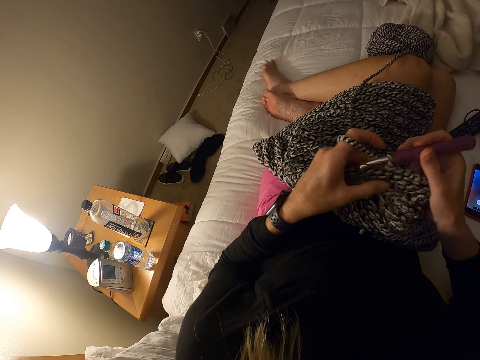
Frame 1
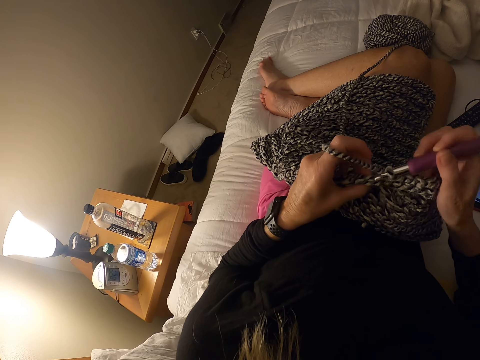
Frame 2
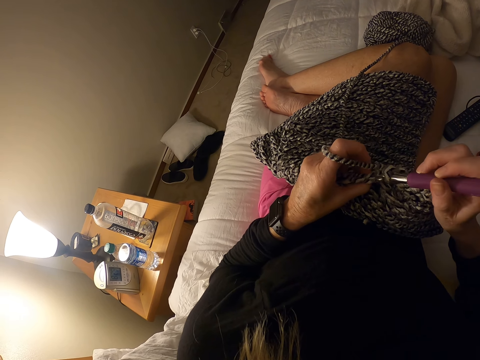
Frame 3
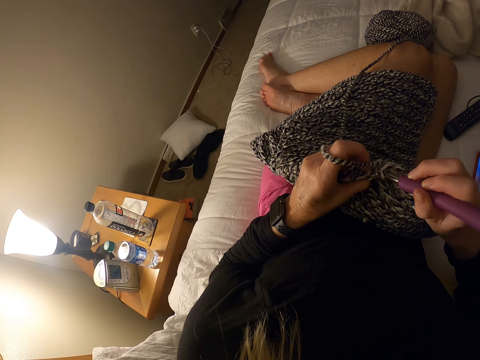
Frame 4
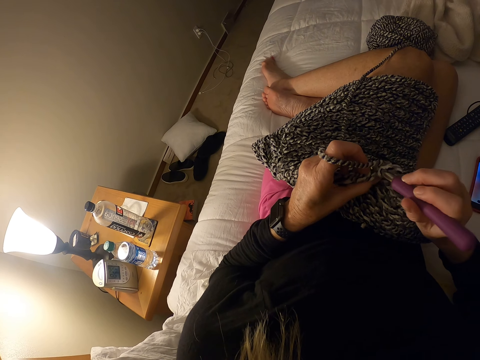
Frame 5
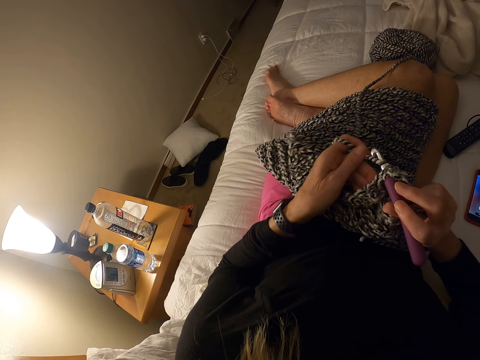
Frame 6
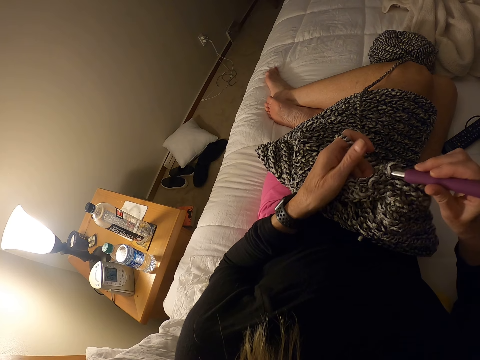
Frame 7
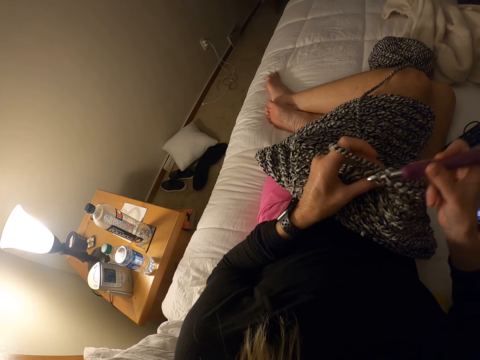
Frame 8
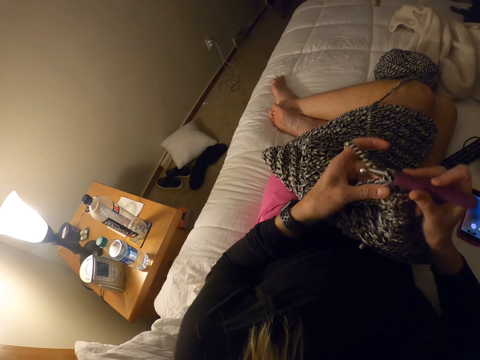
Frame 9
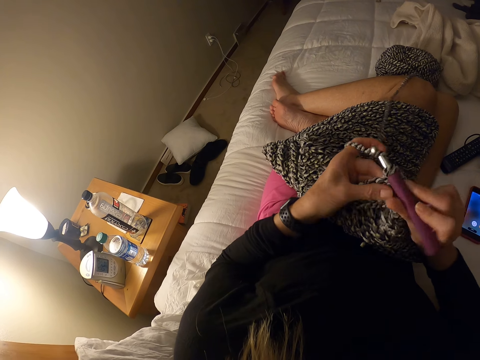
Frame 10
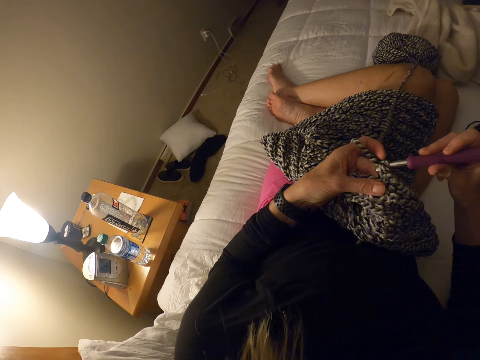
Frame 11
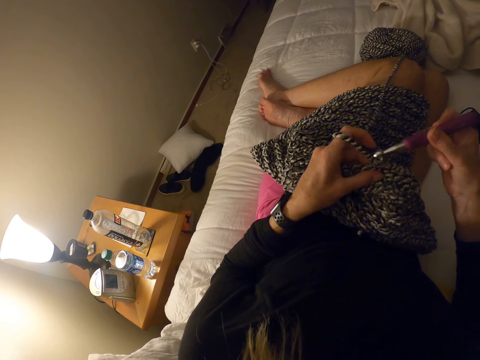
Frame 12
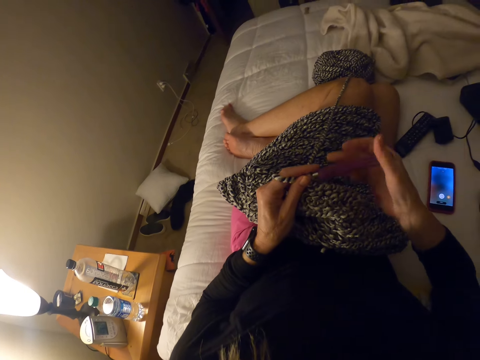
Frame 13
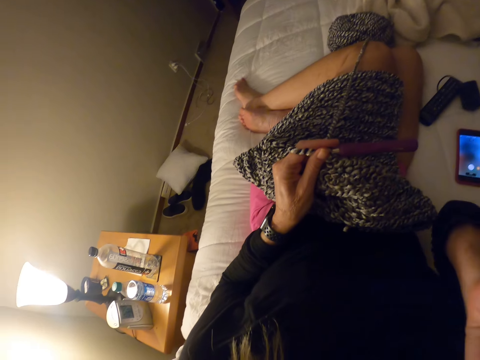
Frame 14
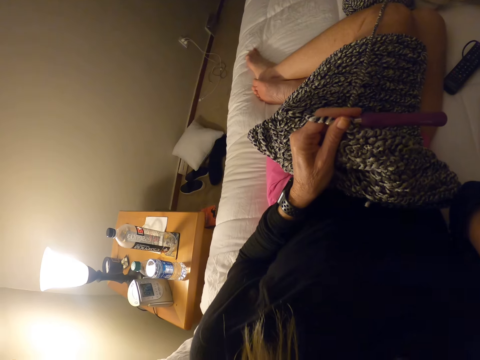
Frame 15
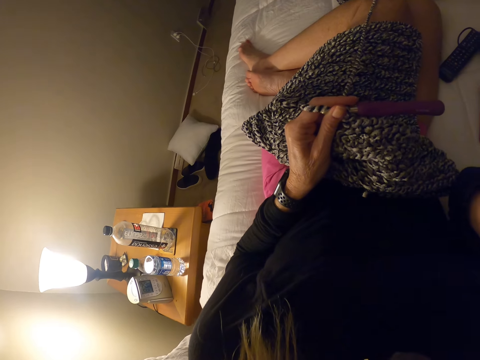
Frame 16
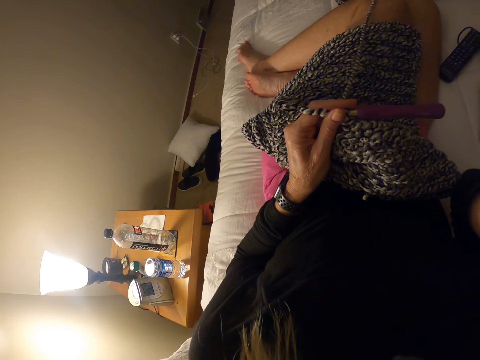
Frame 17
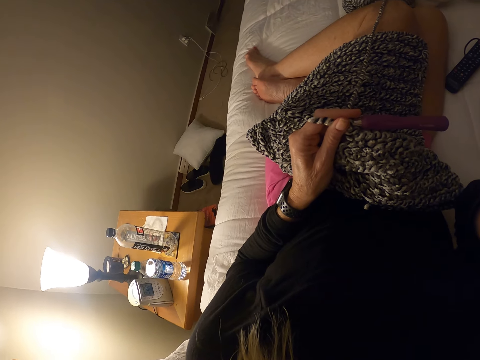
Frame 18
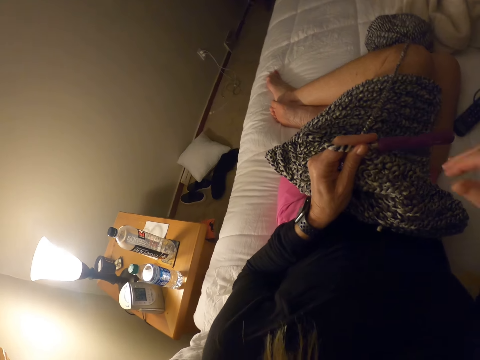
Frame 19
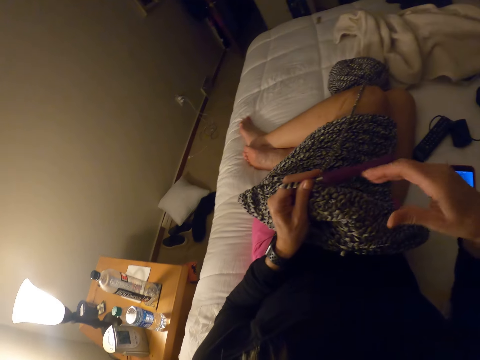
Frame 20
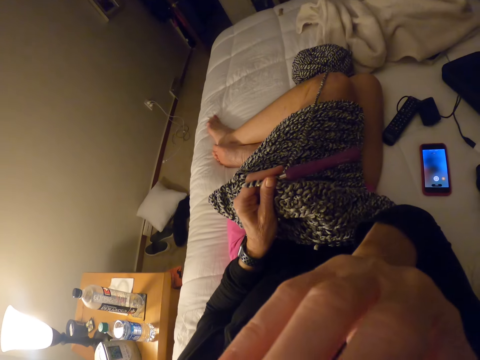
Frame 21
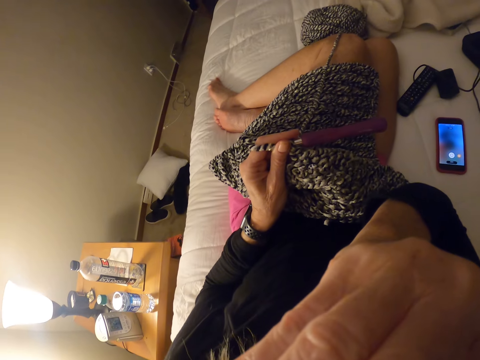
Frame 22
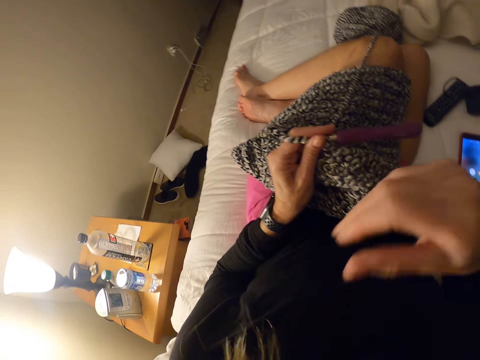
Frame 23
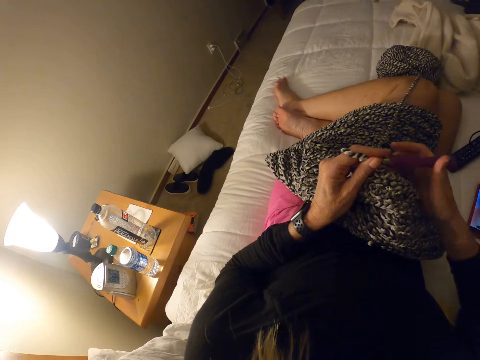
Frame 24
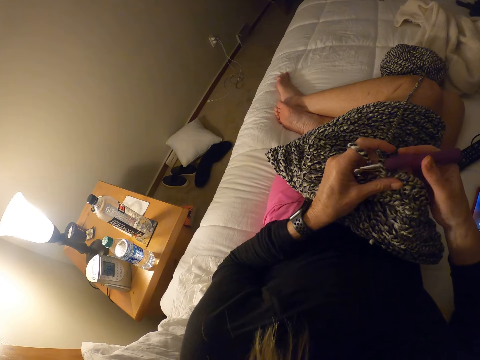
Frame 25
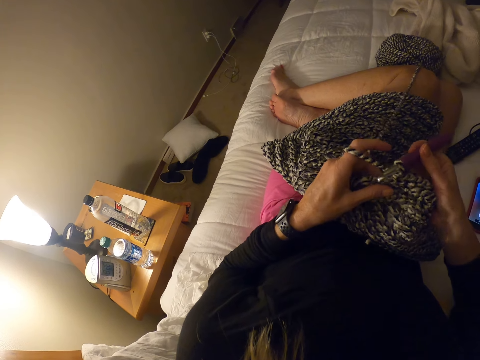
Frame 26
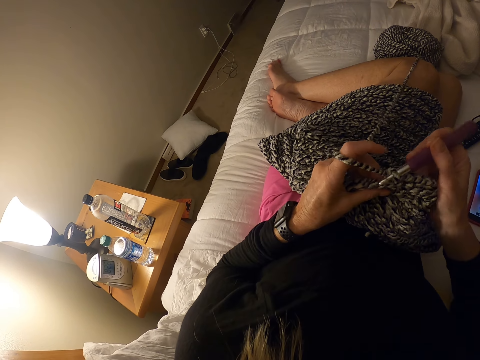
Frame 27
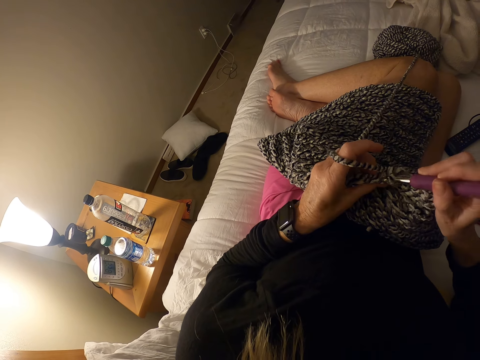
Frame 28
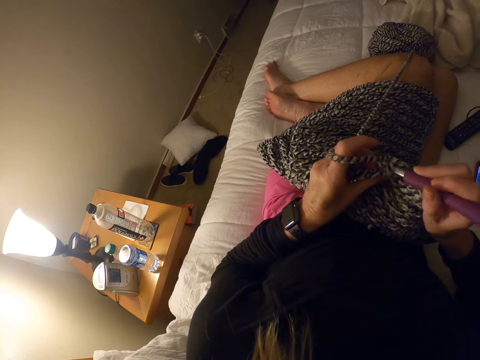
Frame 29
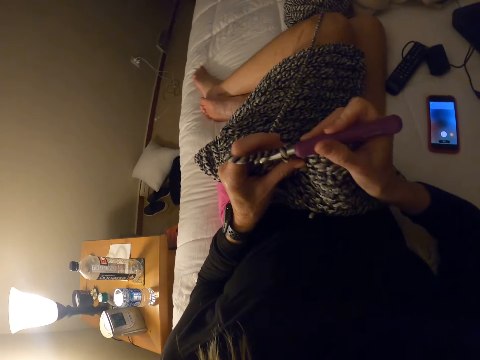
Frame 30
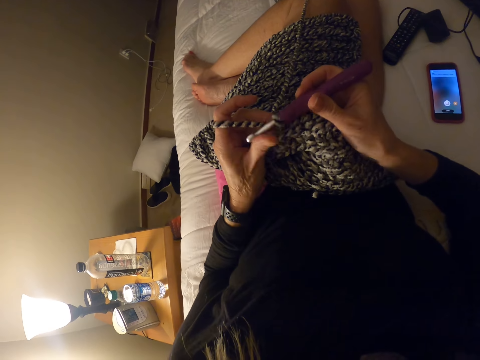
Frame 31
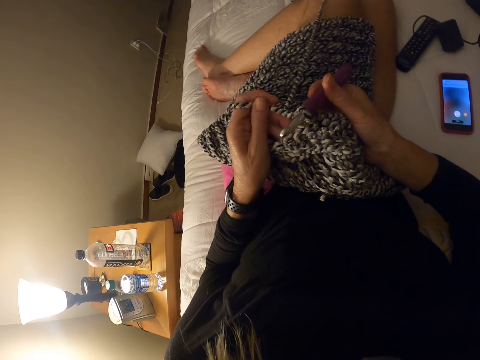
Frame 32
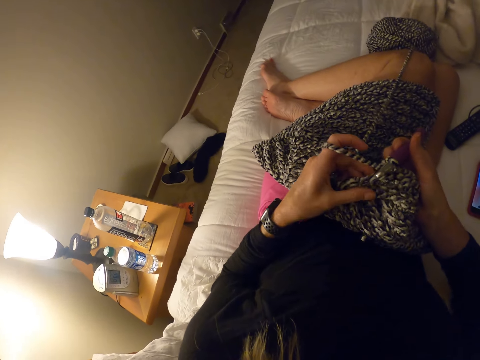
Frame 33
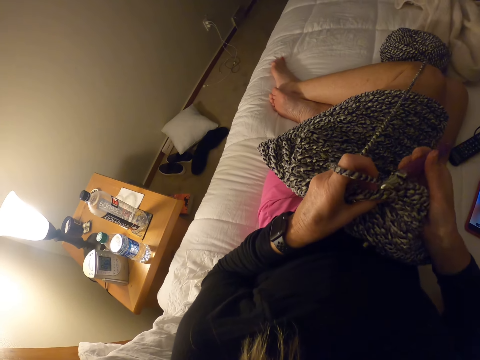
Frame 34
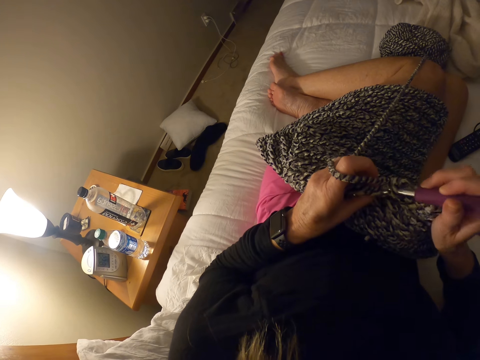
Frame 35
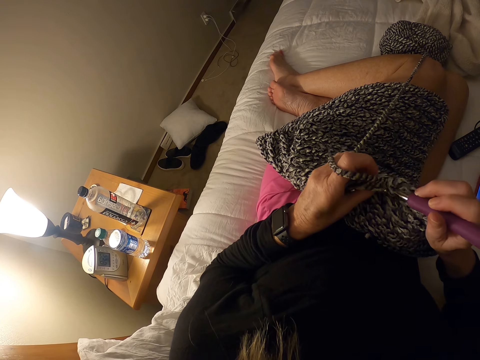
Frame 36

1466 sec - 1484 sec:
The camera wearer touches her face. She crochets the piece of cloth using the crochet hook.

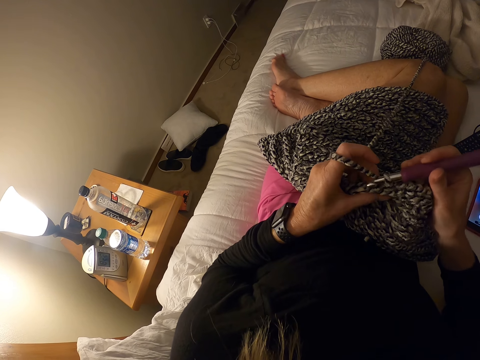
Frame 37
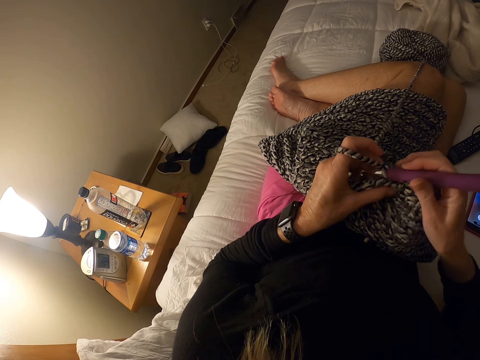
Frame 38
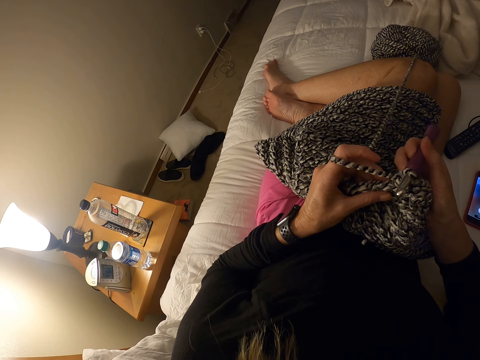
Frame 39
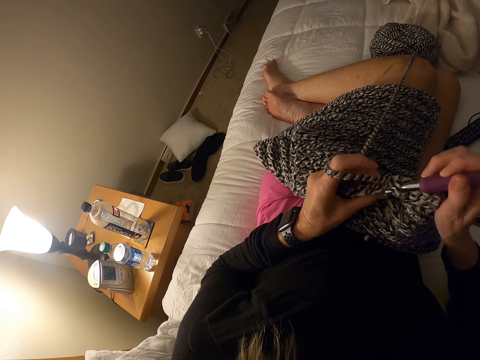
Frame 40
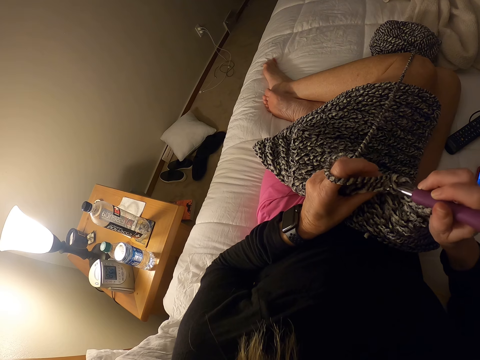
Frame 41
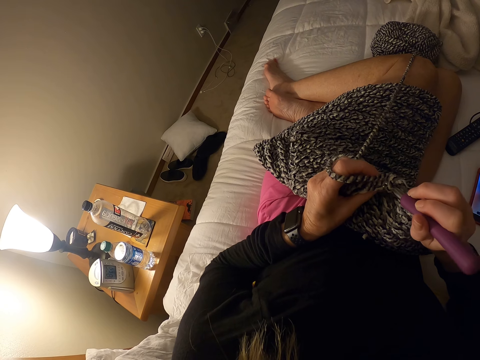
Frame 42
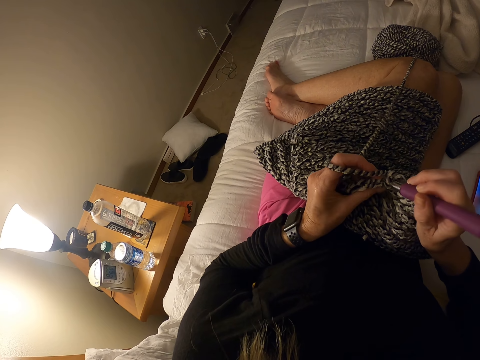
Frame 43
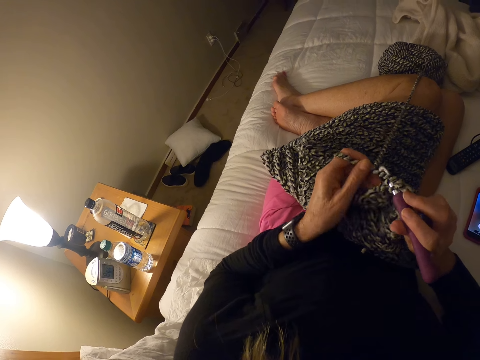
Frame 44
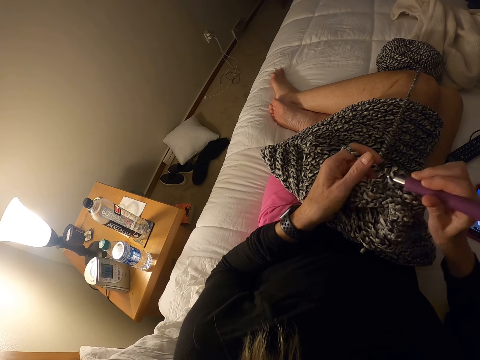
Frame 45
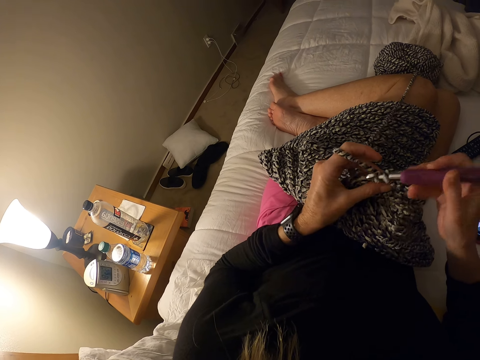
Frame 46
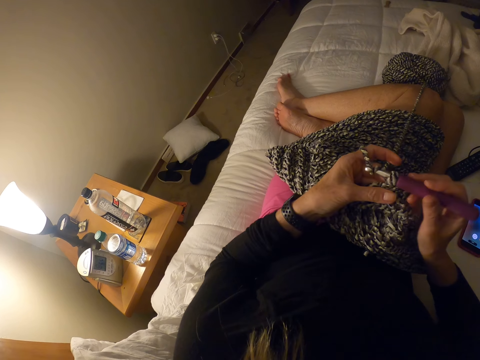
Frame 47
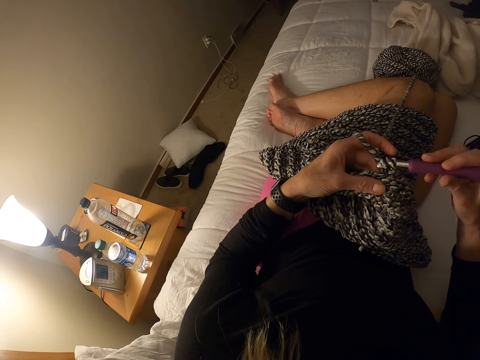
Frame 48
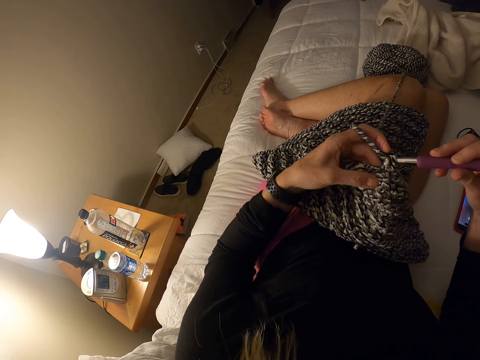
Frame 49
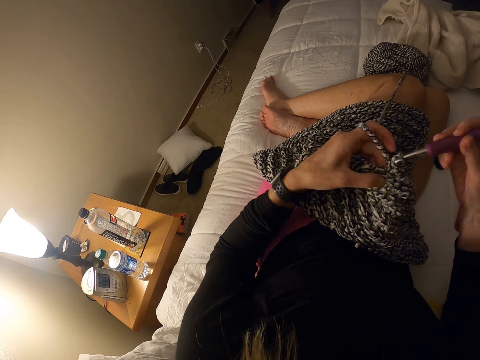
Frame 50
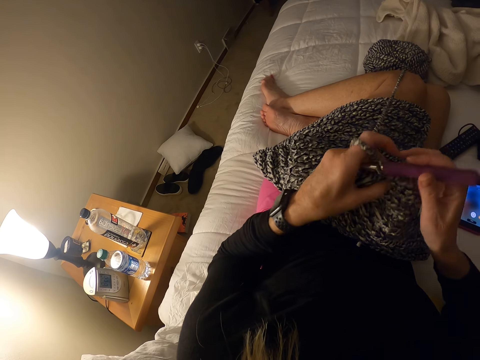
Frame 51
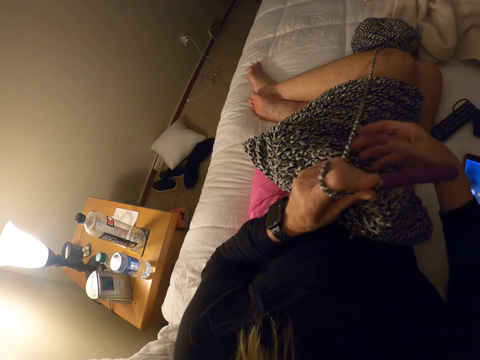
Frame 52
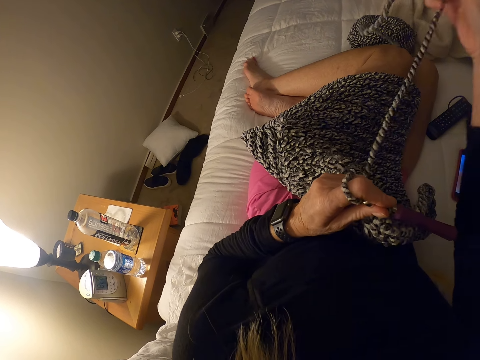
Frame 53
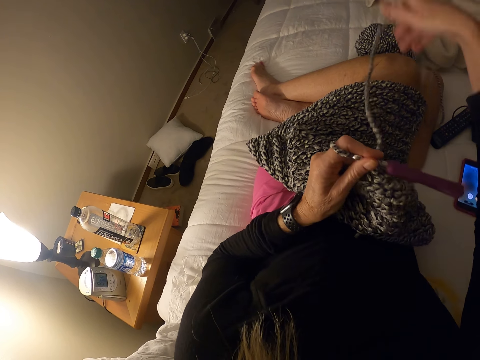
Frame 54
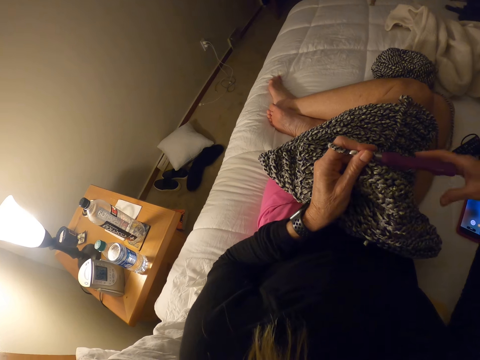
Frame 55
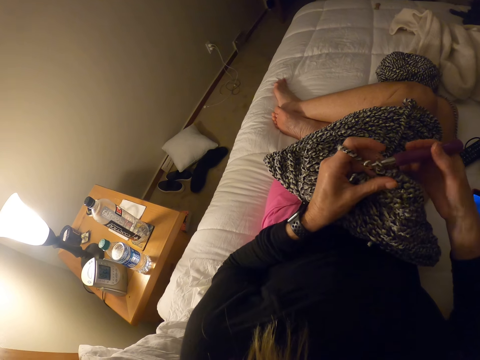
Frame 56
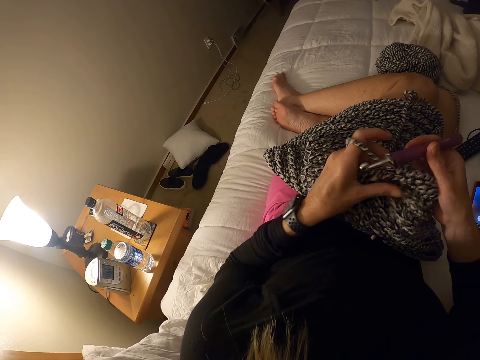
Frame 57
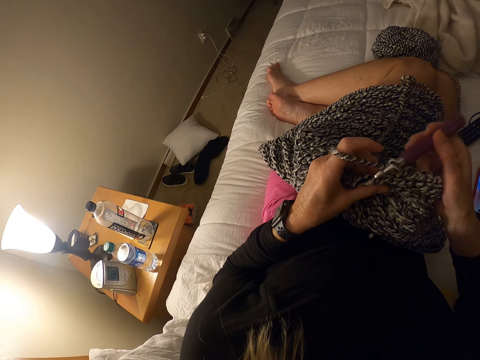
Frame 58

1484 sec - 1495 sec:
The camera wearer pulls the yarn from the skein of yarn. They crochet yarn with the crochet hook.
